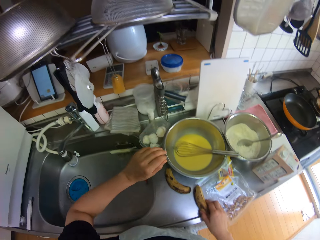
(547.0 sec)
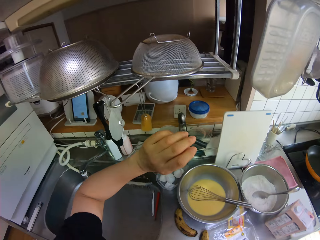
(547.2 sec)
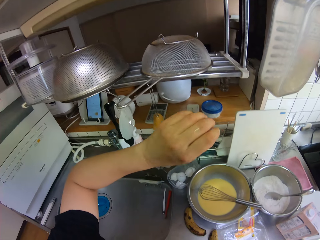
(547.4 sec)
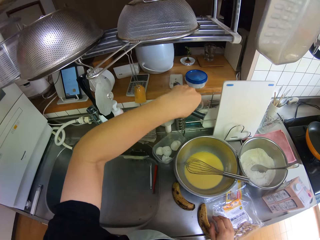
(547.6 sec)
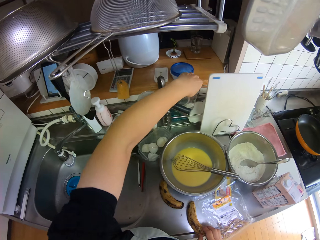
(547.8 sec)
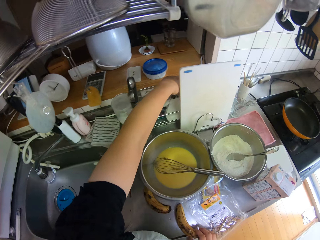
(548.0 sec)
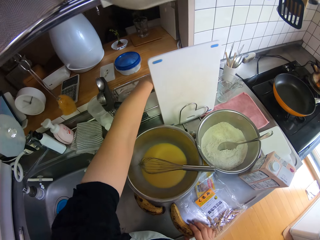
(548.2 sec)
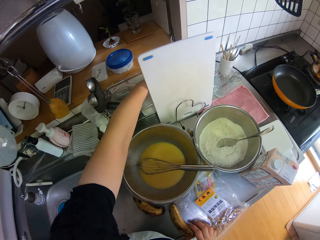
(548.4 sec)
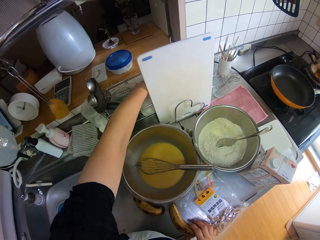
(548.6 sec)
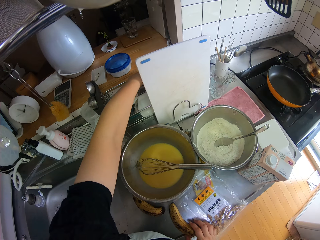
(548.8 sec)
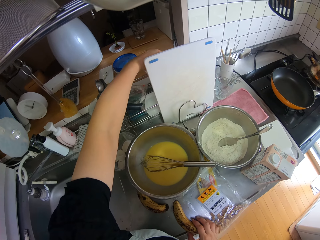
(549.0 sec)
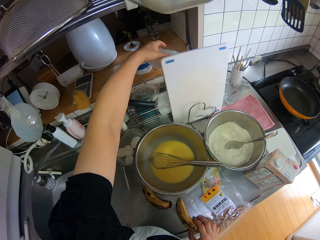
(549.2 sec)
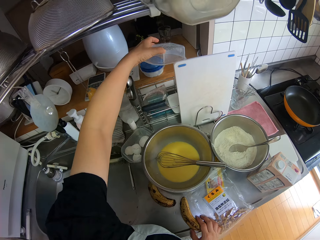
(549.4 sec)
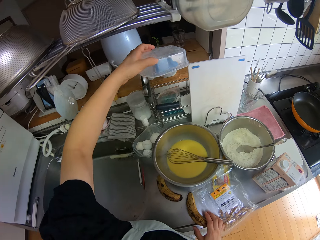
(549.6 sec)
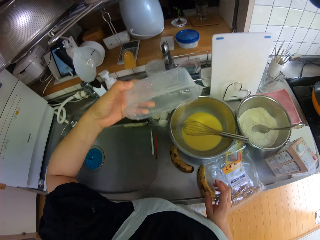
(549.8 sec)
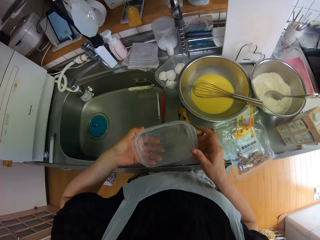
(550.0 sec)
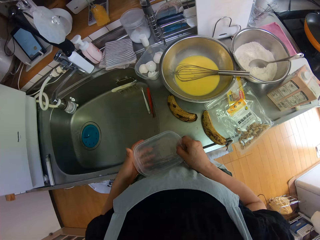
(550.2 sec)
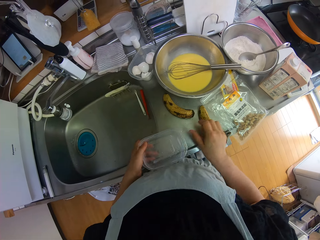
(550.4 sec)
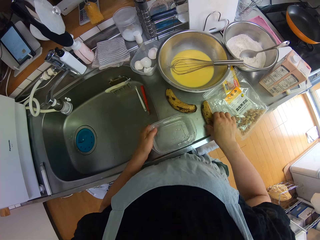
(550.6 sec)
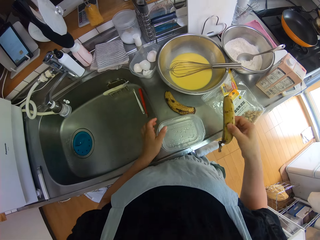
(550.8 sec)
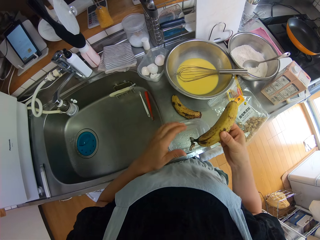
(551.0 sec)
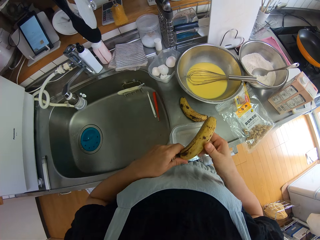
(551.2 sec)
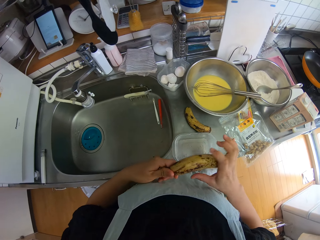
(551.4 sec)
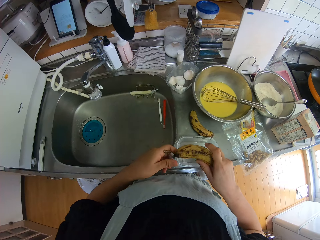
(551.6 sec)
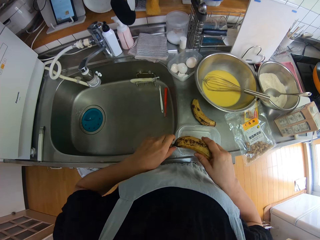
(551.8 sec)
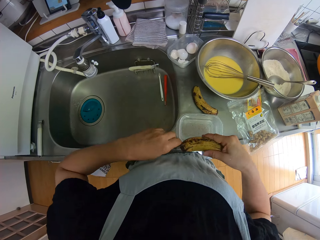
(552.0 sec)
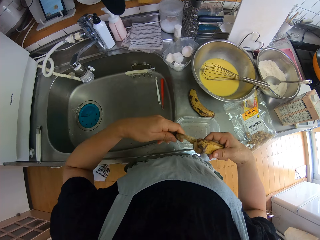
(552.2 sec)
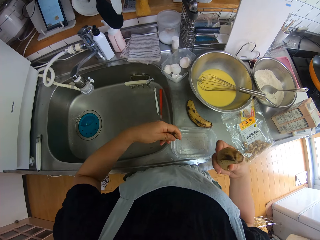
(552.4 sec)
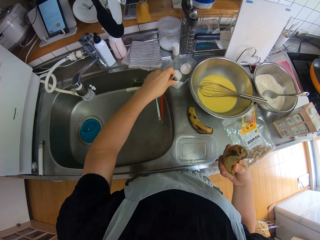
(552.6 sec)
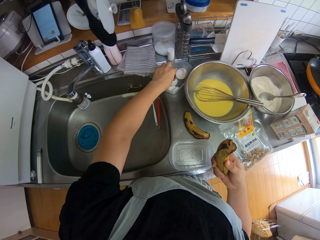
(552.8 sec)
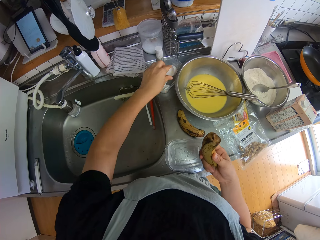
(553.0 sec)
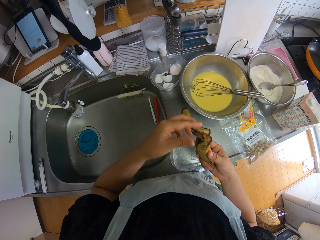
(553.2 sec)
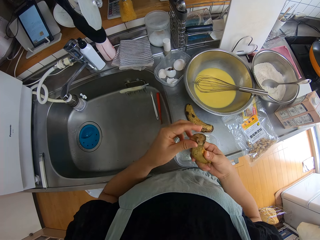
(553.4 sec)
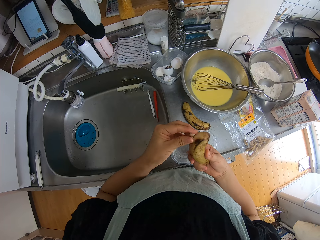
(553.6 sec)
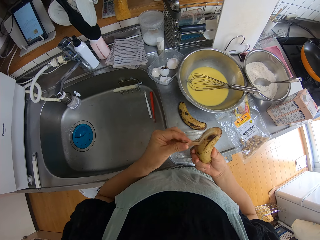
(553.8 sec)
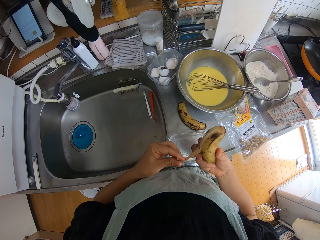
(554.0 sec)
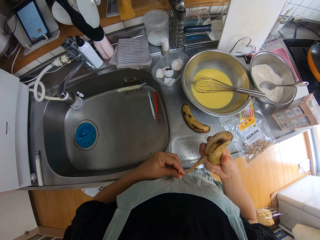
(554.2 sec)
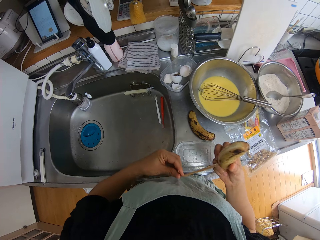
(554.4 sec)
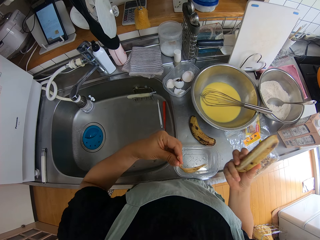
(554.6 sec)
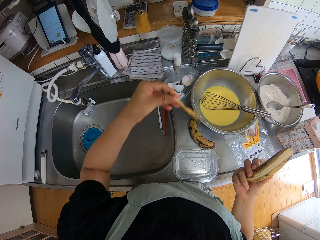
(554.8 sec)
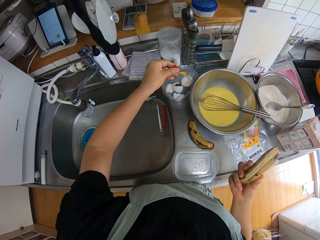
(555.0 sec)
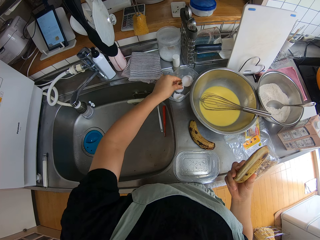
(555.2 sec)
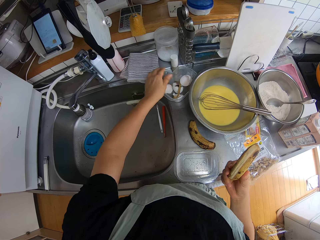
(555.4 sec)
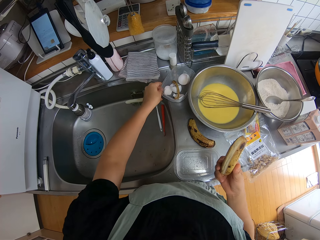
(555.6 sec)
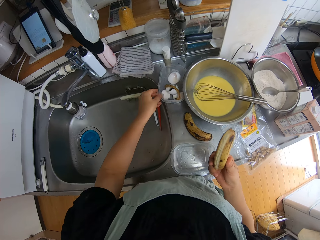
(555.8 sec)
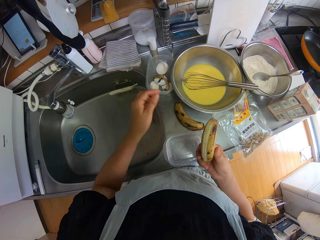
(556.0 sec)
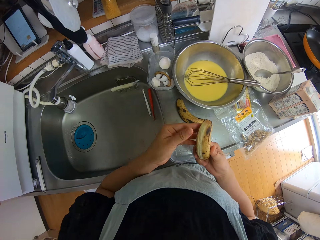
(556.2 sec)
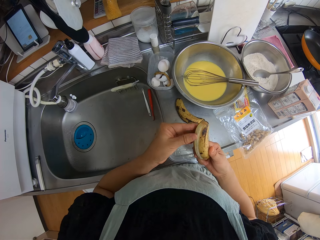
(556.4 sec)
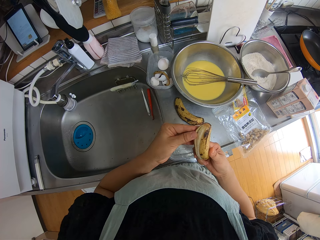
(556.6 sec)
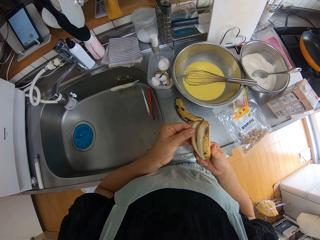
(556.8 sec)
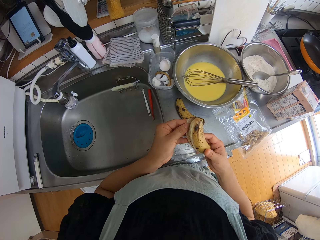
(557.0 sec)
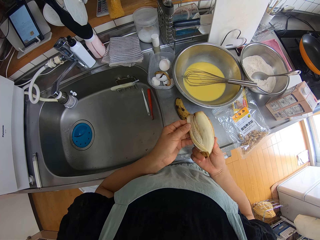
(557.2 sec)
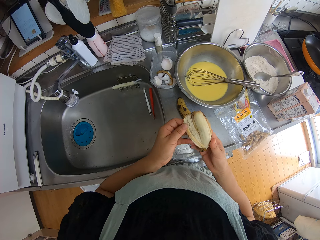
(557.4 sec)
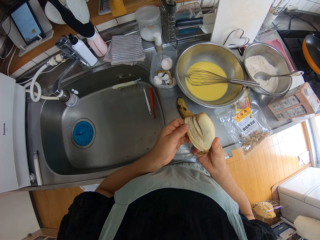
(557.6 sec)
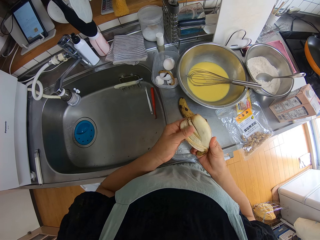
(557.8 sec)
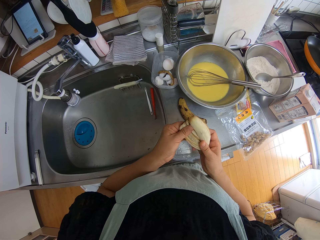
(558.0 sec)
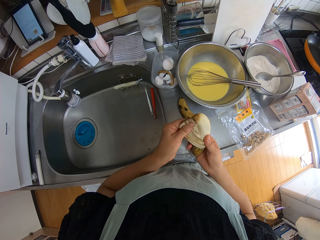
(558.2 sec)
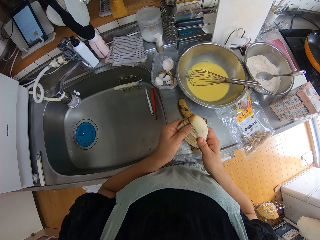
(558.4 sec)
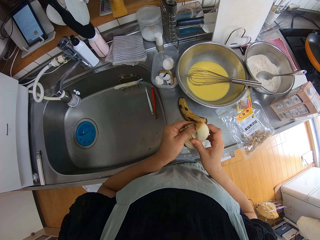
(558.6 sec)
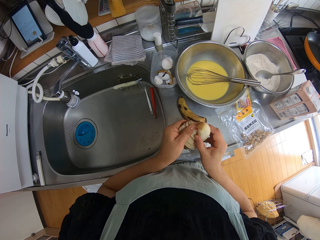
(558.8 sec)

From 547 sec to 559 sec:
The camera wearer picks up a container behind a cutting board. They drop the container on the sink. They pick up the banana. They peel the banana. They move the container on the sink. They peel the banana.

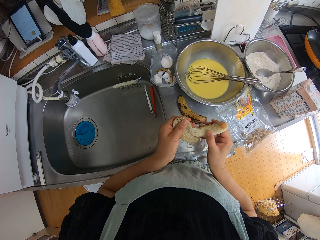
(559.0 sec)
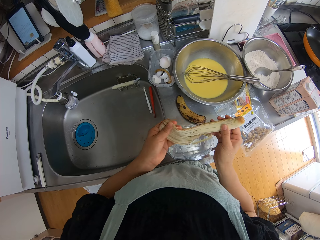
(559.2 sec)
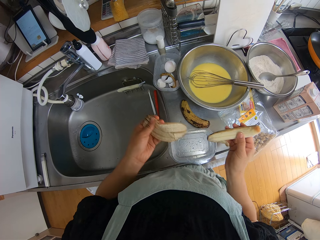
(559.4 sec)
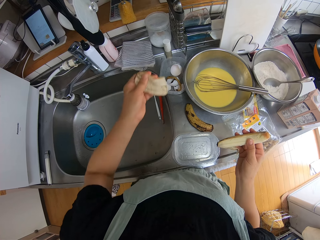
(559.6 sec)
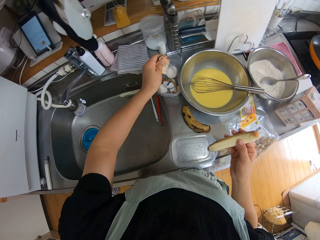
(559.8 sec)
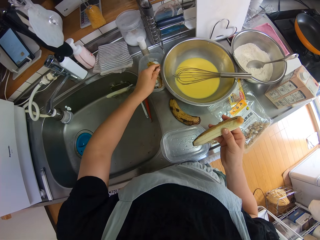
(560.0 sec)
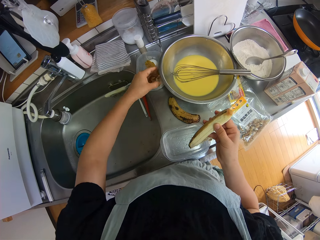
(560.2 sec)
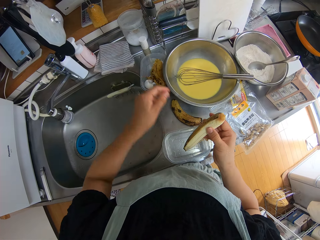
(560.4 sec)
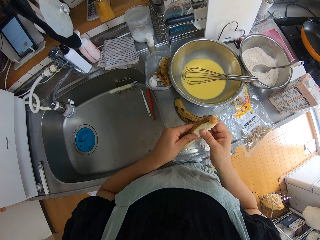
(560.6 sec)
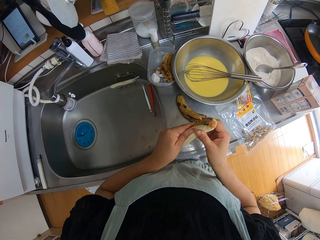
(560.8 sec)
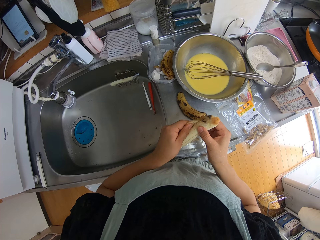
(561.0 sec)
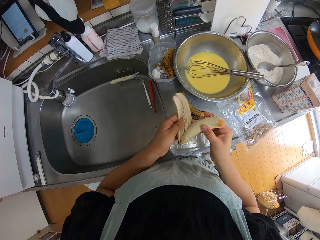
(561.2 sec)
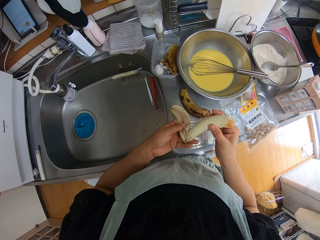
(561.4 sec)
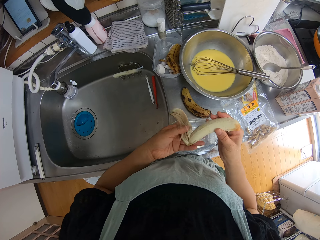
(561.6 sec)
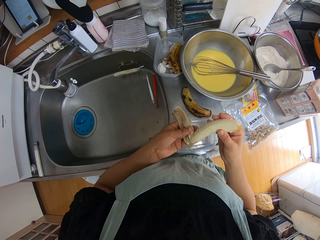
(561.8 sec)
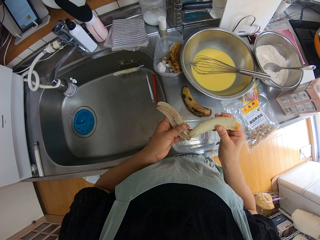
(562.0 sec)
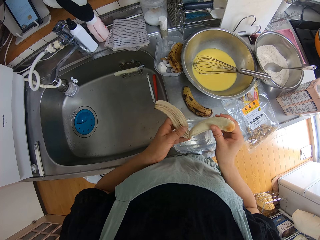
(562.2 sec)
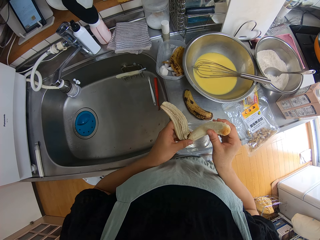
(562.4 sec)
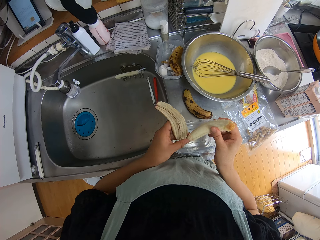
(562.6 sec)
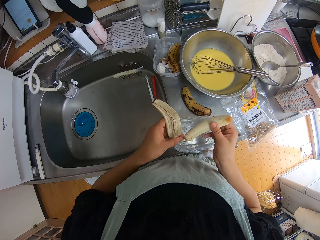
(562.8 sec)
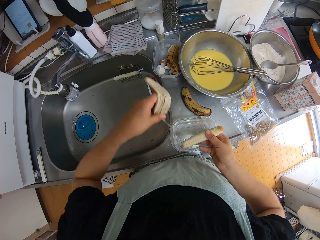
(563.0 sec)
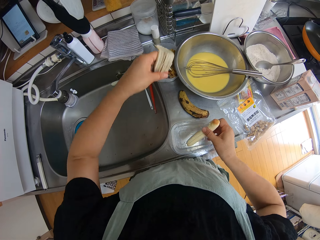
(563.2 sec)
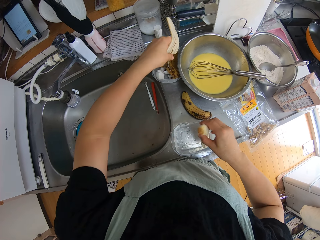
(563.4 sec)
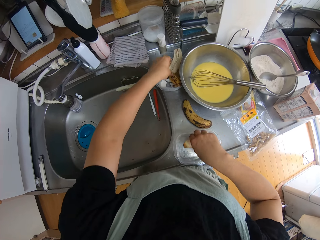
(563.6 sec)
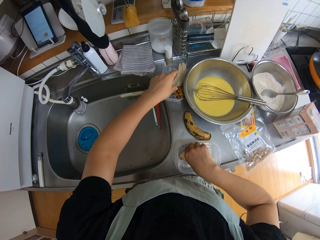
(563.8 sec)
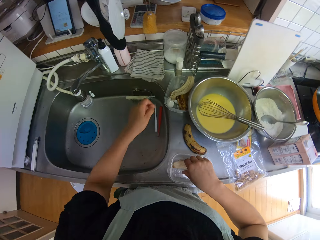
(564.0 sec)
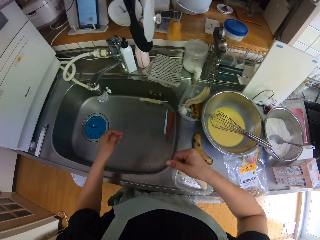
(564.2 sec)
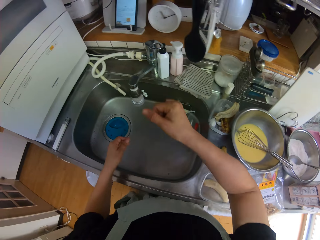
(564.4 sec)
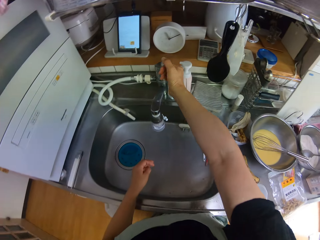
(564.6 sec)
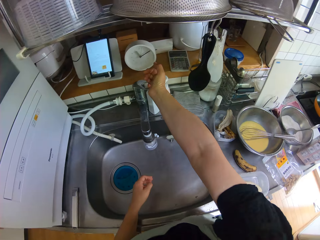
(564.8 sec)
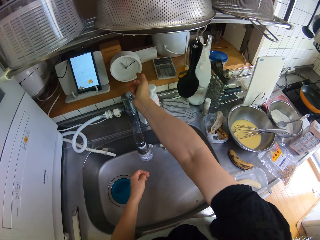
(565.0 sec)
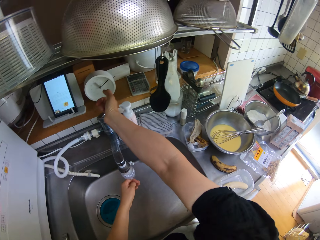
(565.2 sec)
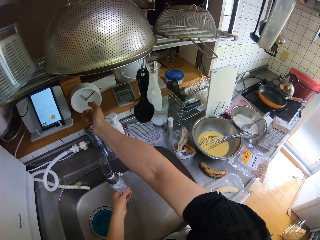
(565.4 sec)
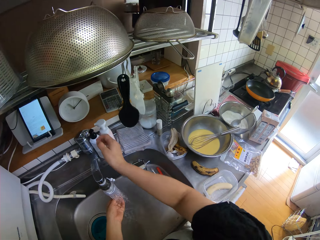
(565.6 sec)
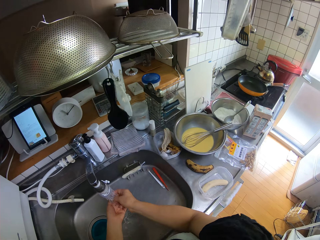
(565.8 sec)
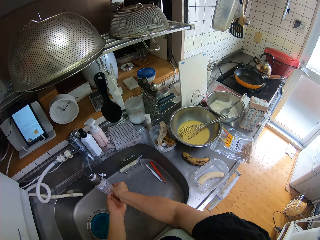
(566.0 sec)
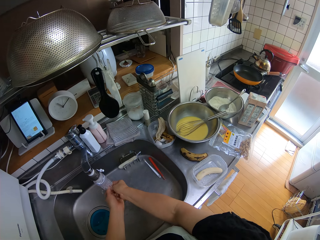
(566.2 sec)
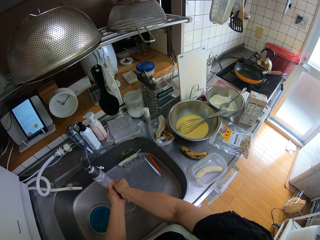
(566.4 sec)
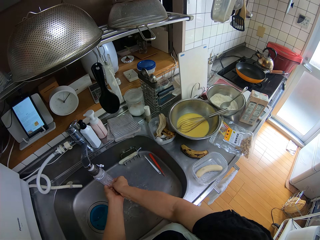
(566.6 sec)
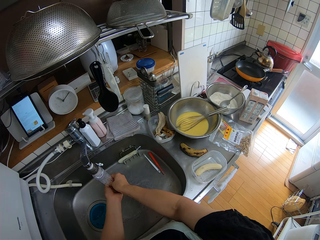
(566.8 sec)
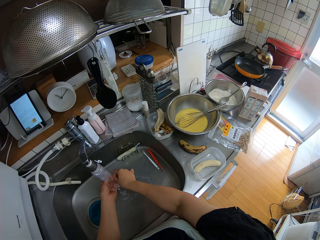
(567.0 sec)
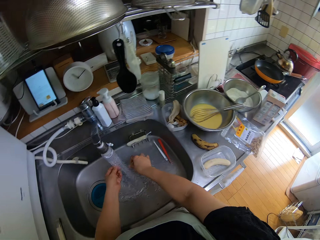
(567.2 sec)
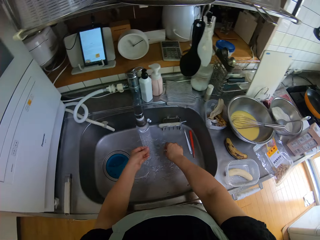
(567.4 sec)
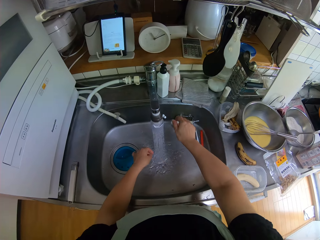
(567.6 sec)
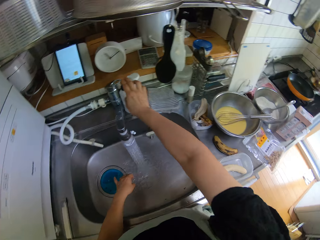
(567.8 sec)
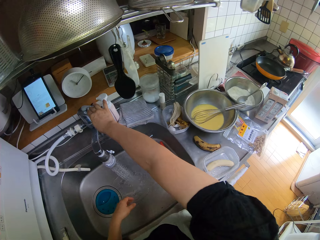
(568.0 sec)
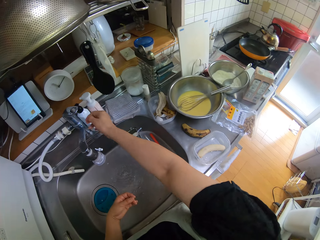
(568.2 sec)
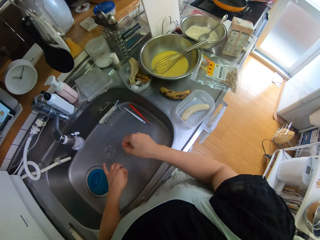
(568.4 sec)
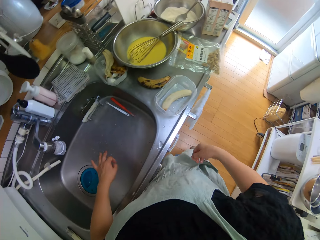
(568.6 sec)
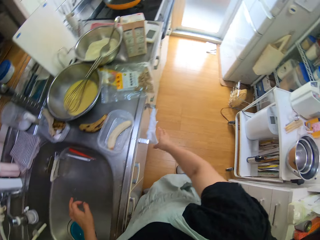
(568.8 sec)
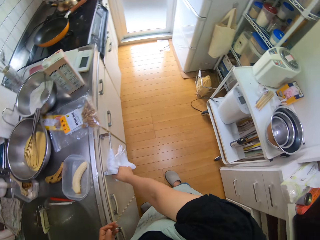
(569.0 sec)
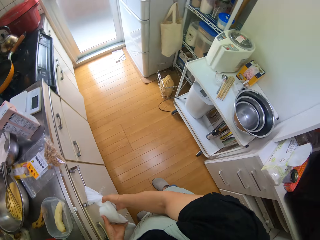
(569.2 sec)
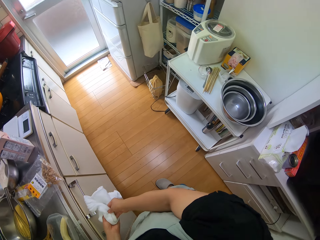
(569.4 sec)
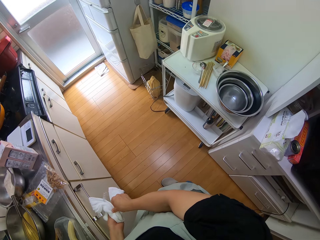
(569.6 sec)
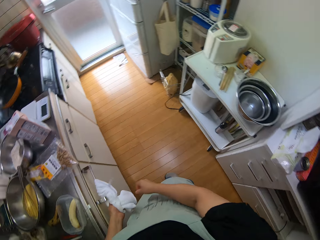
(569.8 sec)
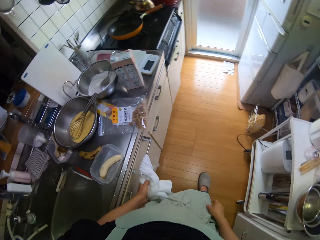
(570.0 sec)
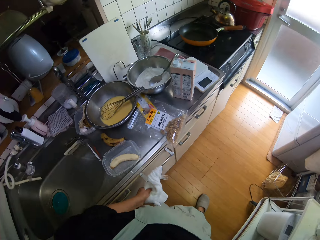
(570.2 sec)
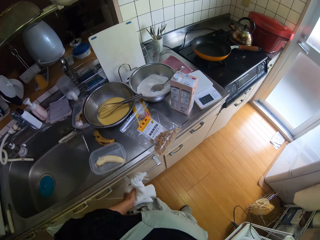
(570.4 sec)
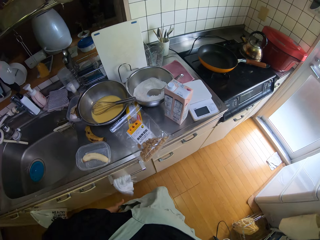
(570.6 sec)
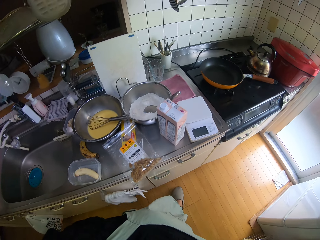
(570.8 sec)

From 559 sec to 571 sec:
The camera wearer drops the peel on a container on the sink. She peels the banana. She drops the peel on the container on the sink. She drops the banana in the container on the sink. She turns on the tap. She rinses her hands. She turns off the tap. She cleans her hand with a towel on a cabinet handle below the sink.
